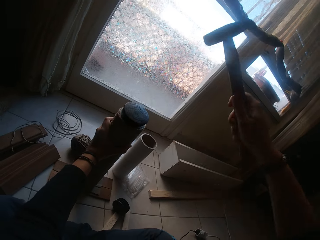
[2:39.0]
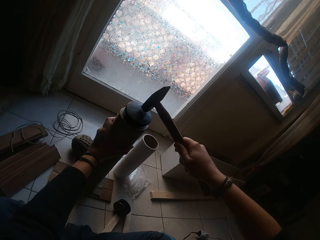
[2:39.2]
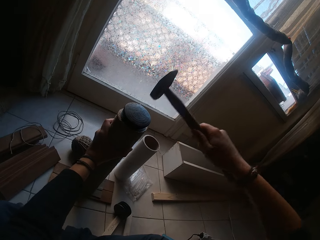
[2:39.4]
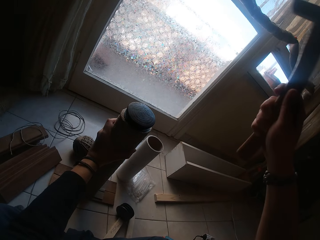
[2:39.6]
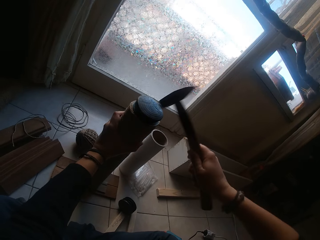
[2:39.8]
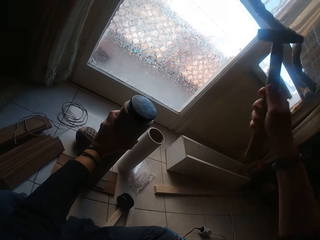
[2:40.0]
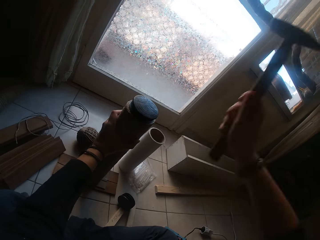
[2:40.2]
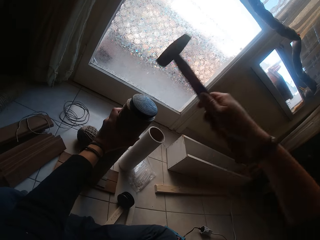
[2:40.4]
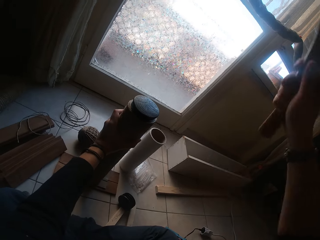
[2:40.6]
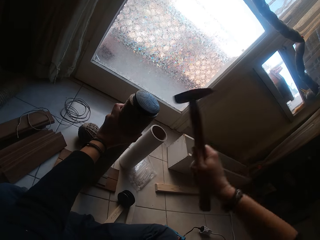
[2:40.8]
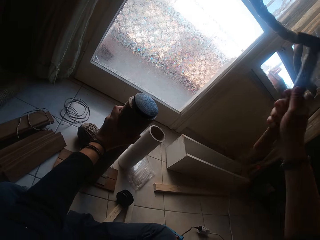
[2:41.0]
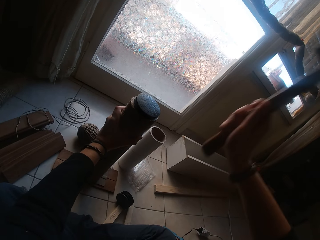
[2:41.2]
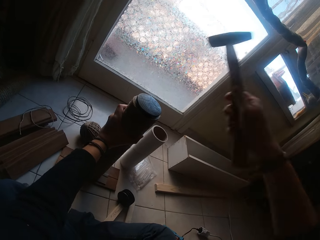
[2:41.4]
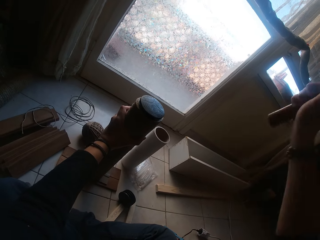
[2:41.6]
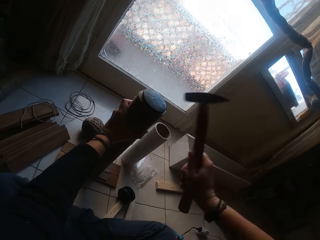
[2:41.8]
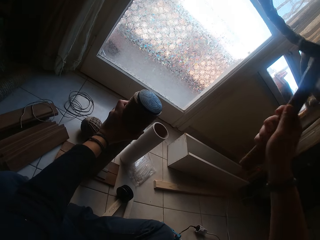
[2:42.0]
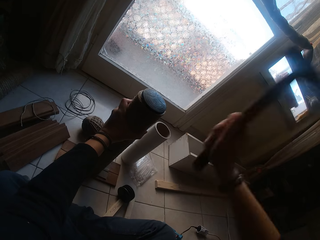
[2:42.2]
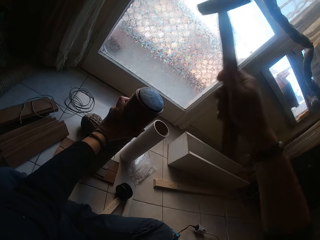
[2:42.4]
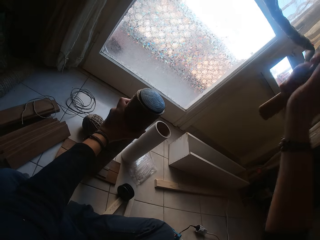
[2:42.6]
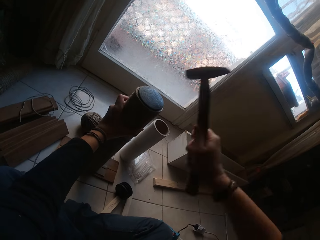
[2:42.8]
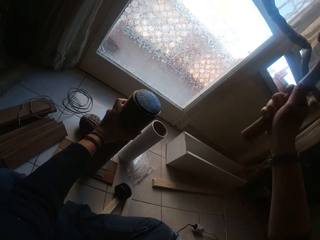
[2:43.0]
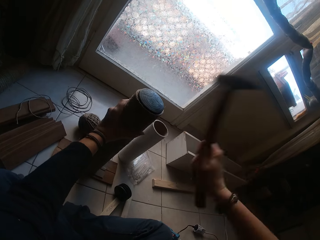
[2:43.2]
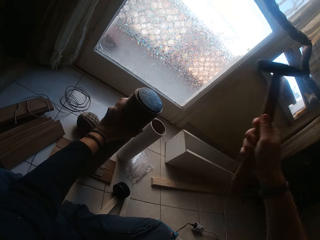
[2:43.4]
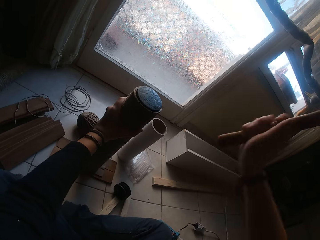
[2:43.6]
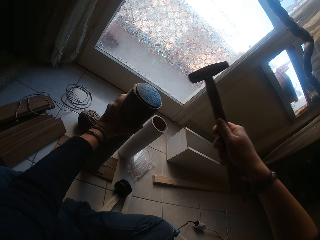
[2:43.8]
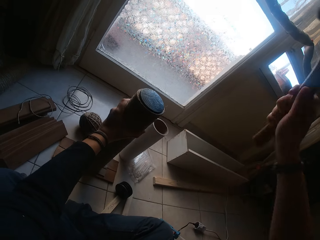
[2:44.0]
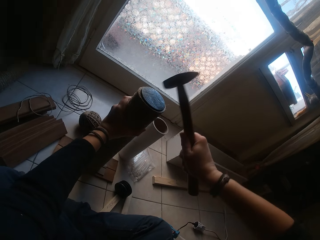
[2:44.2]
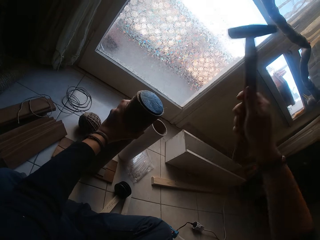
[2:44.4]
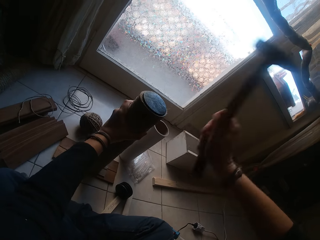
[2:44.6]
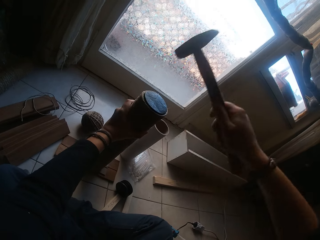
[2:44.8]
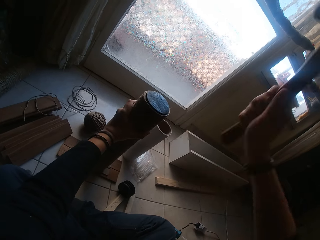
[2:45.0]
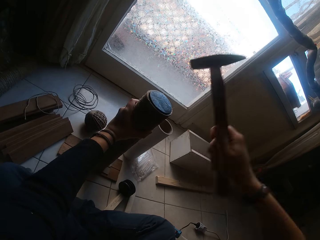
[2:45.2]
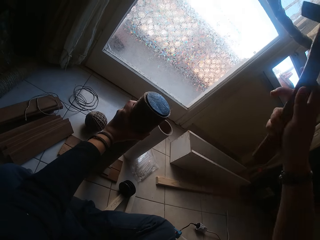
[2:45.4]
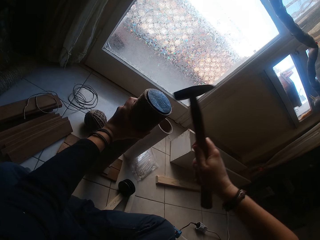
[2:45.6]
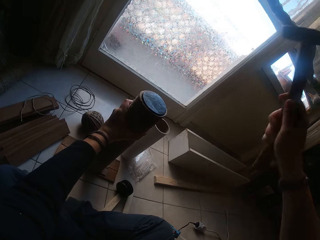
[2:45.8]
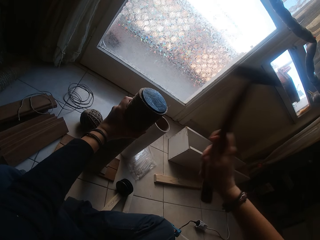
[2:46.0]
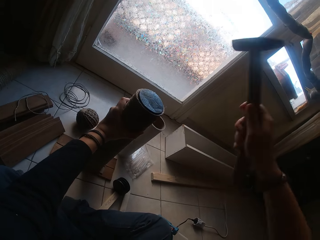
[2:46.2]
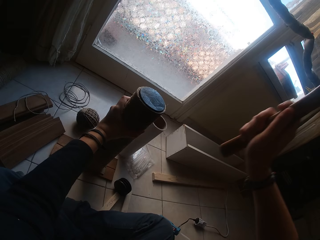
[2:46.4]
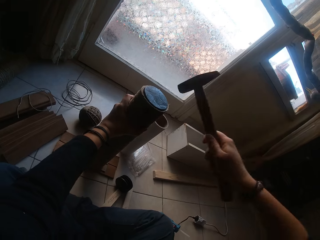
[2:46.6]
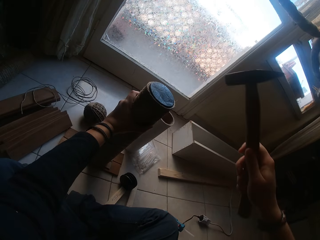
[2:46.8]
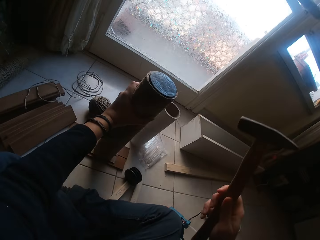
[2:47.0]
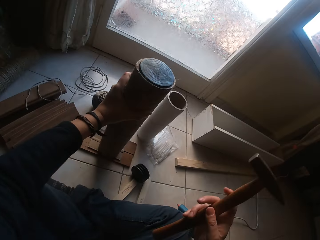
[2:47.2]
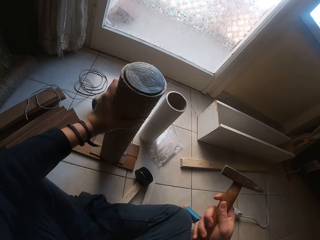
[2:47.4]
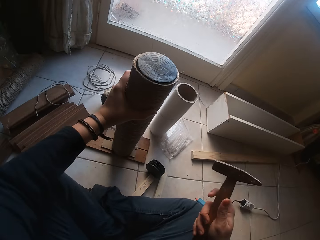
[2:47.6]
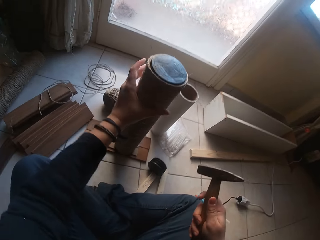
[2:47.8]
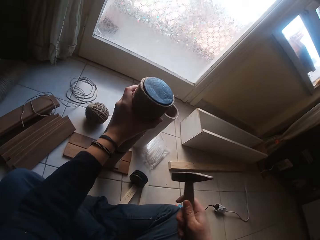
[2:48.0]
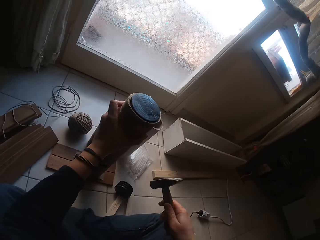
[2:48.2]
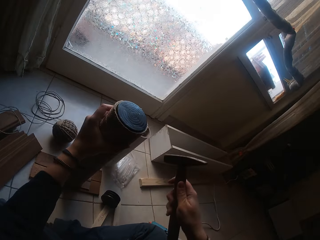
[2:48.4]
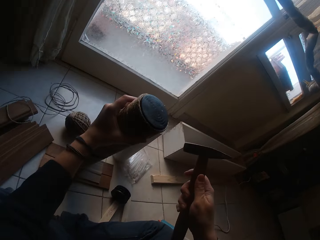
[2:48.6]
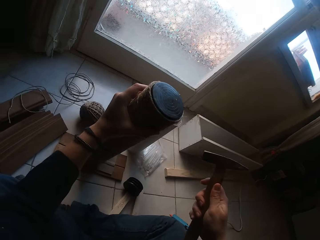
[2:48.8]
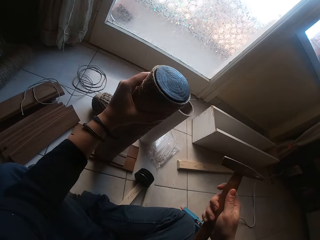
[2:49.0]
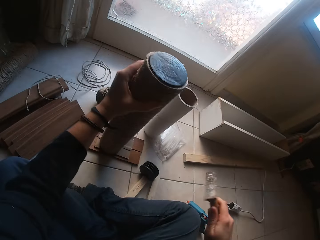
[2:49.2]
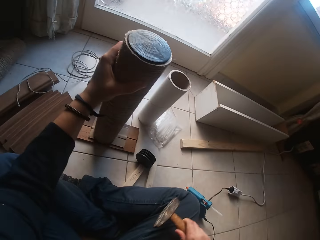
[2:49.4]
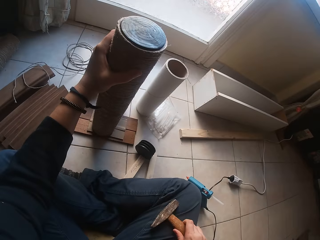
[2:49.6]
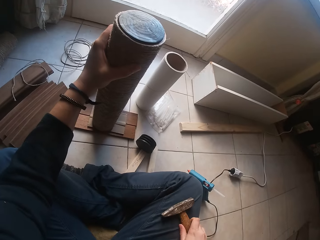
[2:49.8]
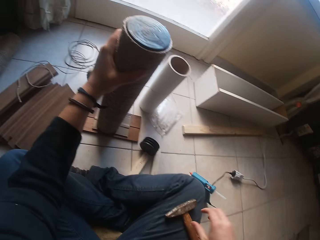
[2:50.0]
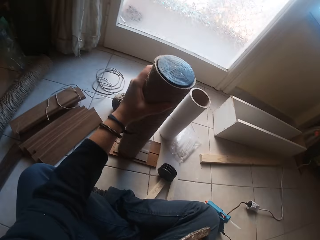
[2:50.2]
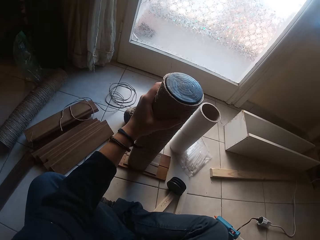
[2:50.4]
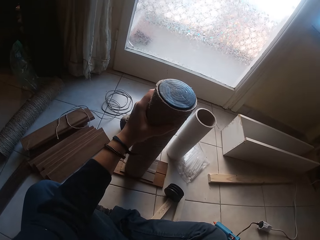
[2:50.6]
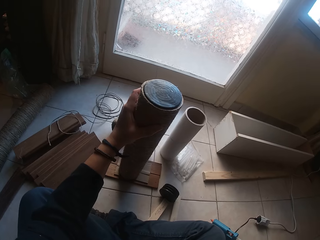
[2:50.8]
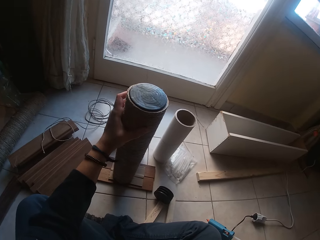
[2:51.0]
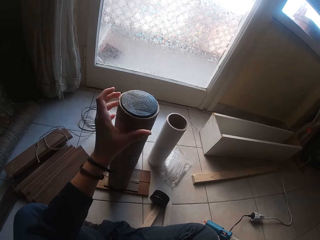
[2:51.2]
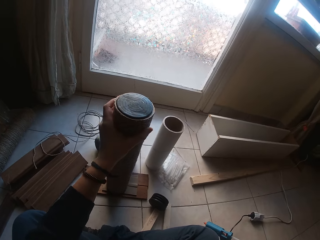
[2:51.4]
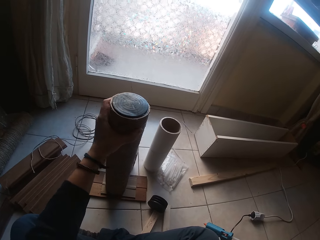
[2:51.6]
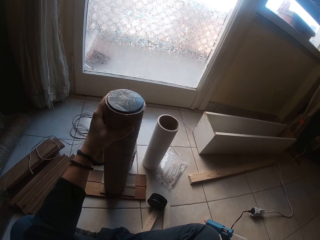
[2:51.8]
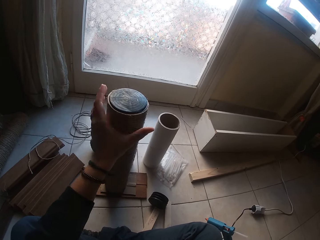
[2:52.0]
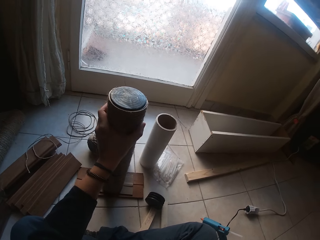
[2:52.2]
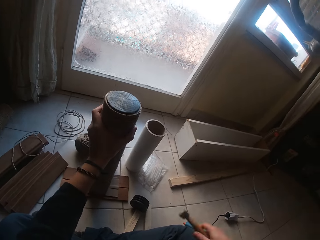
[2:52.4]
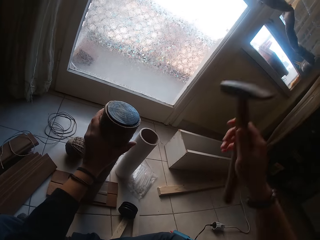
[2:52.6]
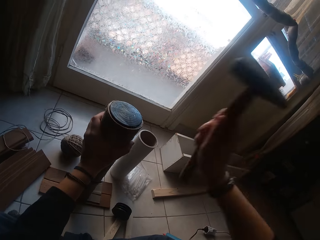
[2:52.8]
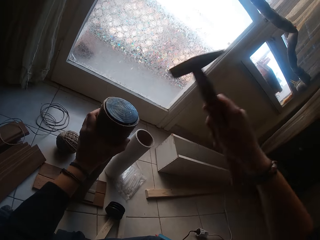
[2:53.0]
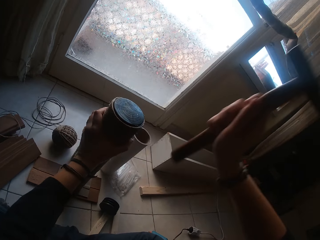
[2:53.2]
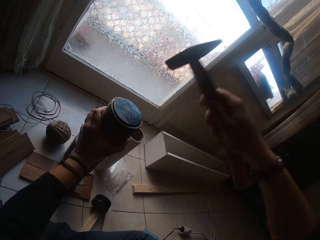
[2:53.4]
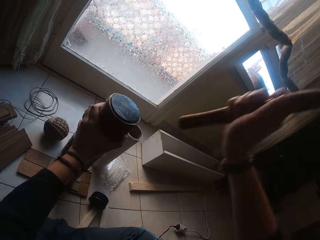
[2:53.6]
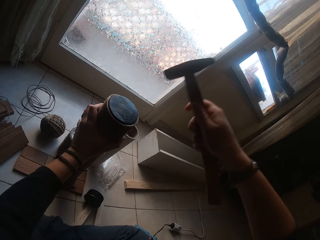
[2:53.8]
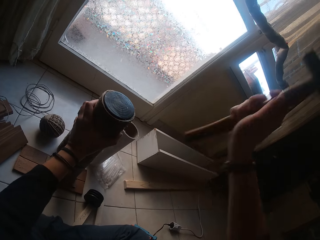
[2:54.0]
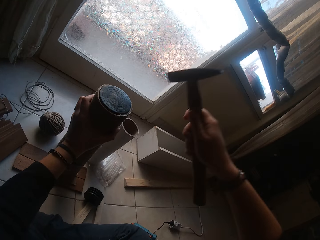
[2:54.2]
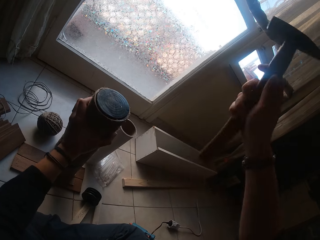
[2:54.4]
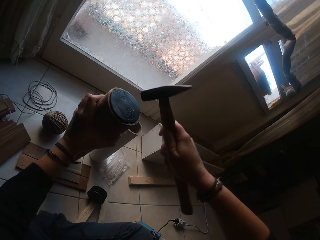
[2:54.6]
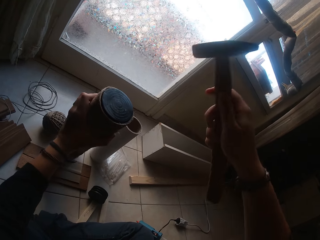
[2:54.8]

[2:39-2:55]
The camera wearer adjusts the cardboard tube or string roll on the flat wood with his left hand. He drops the hammer in his right hand on his lap. He adjusts the cardboard tube on the flat wood with his left hand. He looks at the string roll. He lifts the hammer with his right hand from his lap. He hits the tubing cap into the cardboard tube with the hammer in his right hand. He adjusts the cardboard tube on the flat wood with his left hand.

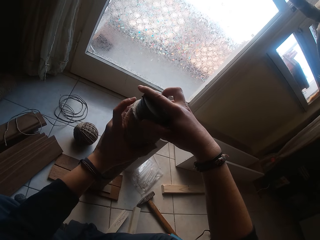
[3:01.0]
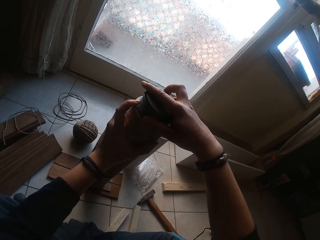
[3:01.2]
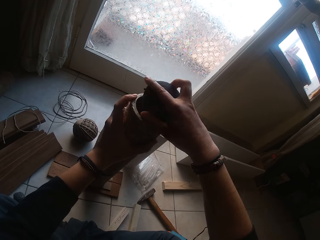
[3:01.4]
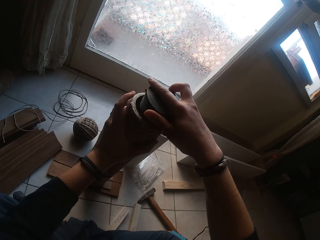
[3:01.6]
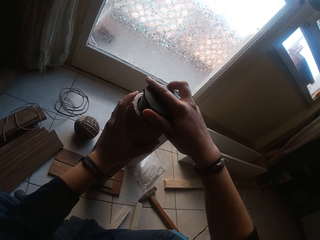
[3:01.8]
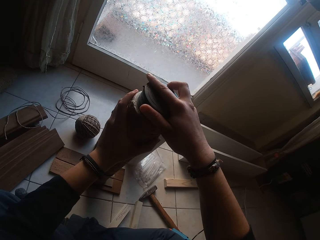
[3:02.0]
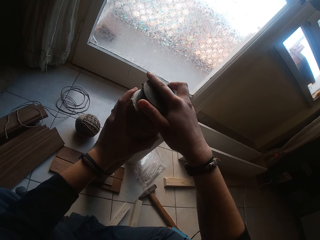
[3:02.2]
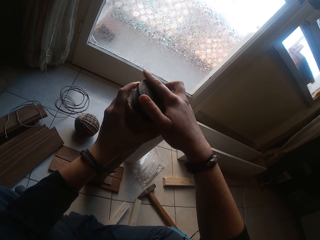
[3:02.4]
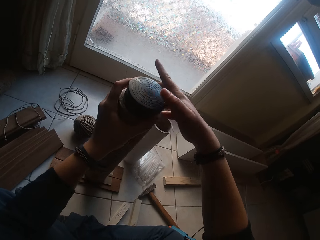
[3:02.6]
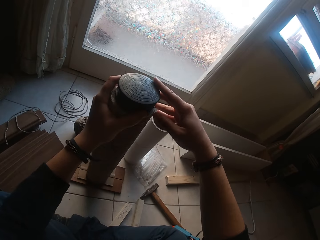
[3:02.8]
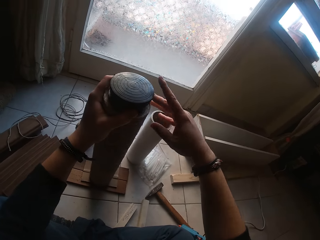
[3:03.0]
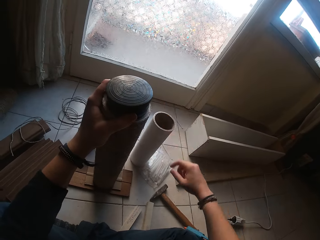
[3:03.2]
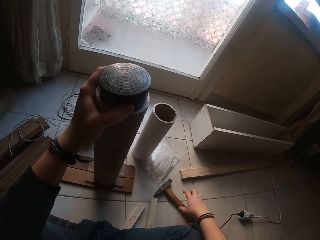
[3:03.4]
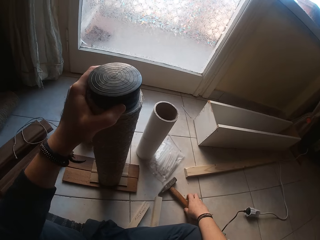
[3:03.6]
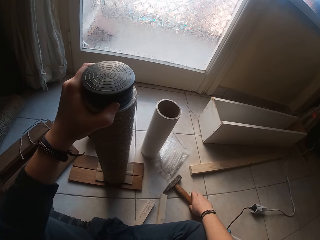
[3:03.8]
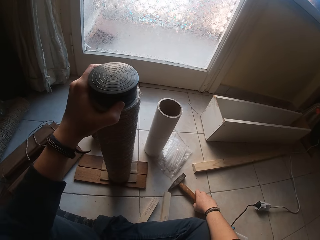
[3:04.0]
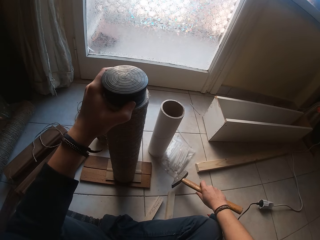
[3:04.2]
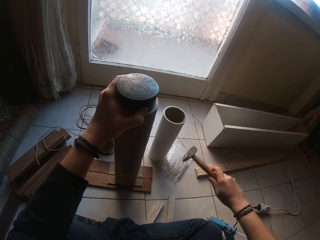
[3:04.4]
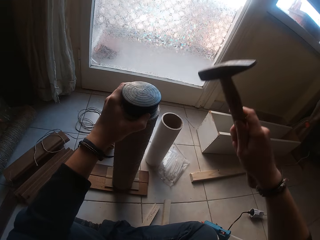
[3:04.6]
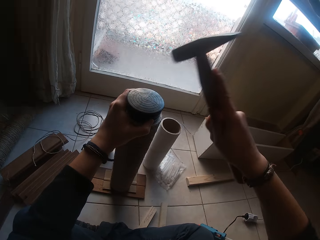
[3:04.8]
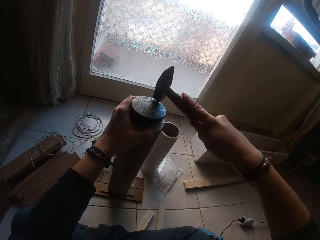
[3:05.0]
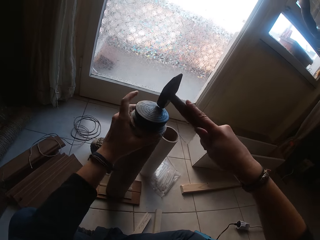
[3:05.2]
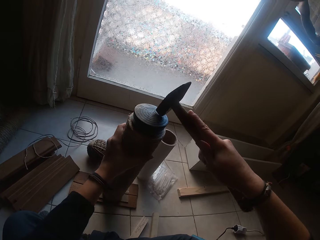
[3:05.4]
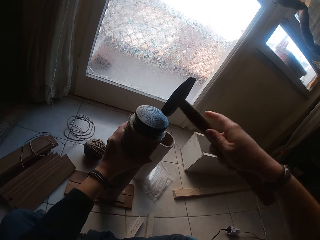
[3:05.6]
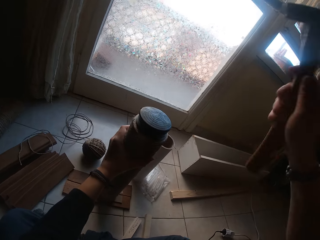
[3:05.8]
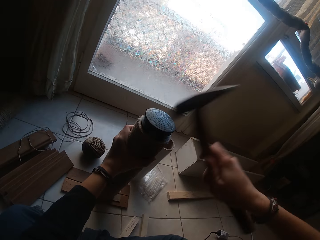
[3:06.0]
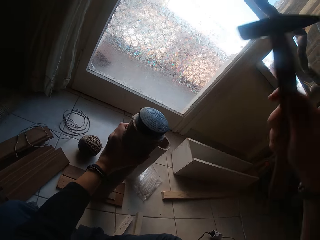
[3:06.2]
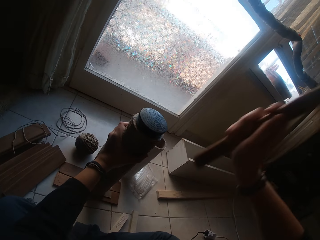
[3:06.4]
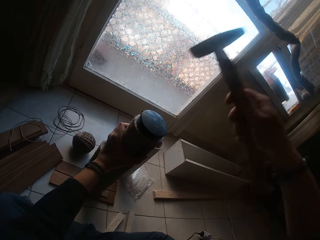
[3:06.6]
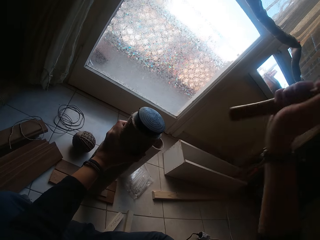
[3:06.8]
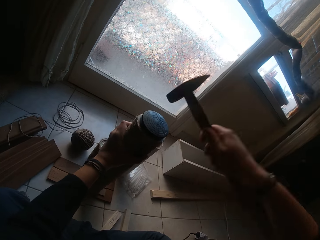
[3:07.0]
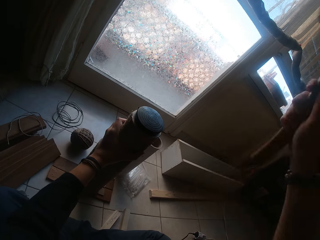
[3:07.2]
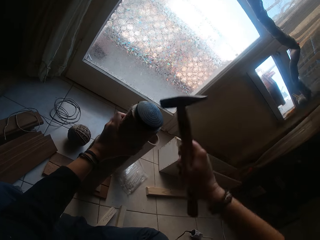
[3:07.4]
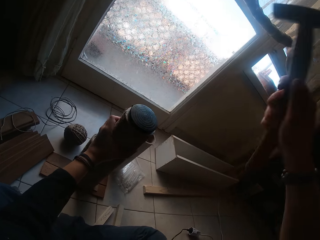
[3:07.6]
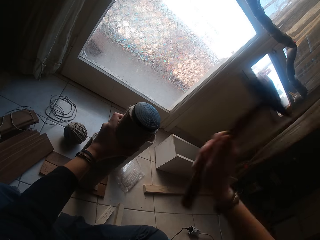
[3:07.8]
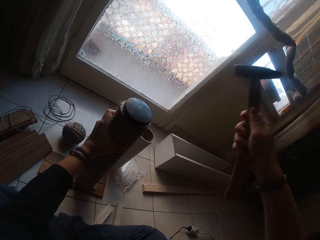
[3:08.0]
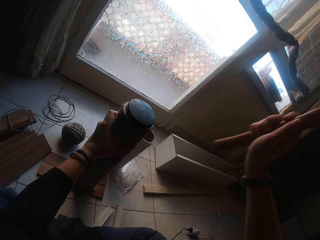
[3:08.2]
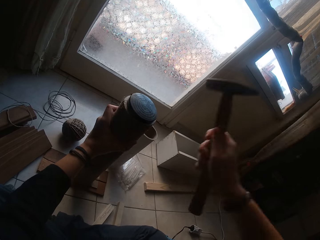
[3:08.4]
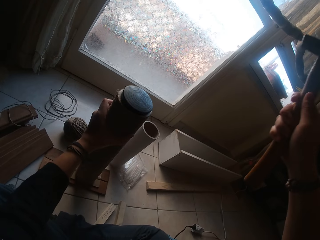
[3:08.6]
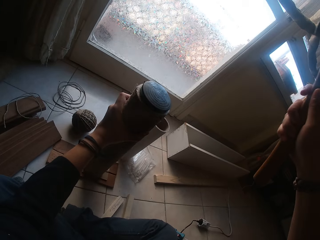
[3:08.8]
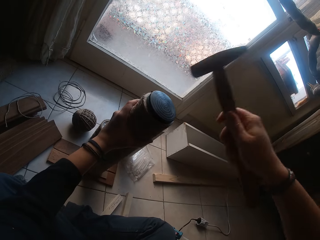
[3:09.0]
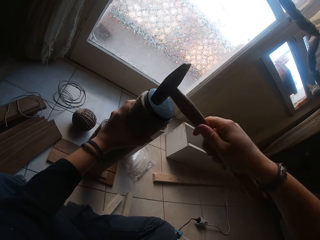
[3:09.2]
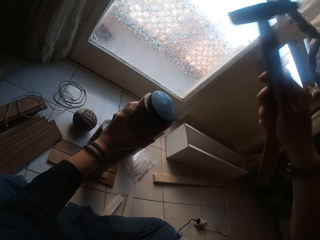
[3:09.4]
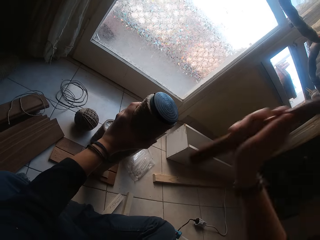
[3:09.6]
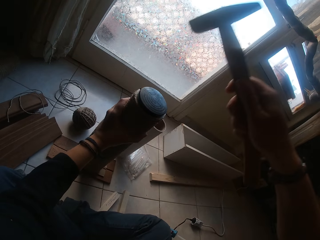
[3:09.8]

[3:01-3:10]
The camera wearer holds the tubing cap on the cardboard tube with his left hand. He lifts the hammer on the floor with his right hand. He hits the tubing cap into the cardboard tube with the hammer in his right hand. He adjusts his hand on the cardboard tube. He hits the tubing cap into the cardboard tube with the hammer in his right hand.
